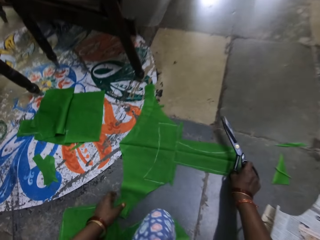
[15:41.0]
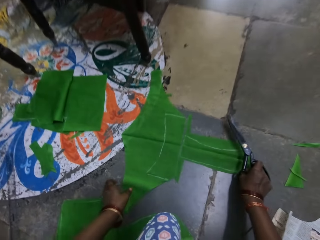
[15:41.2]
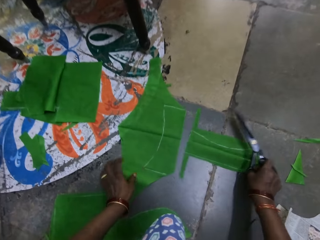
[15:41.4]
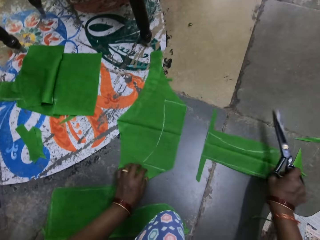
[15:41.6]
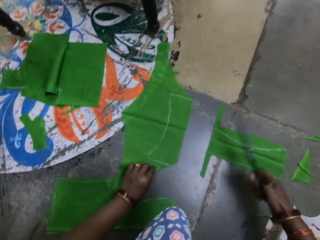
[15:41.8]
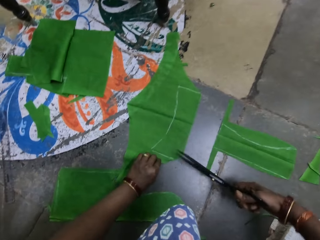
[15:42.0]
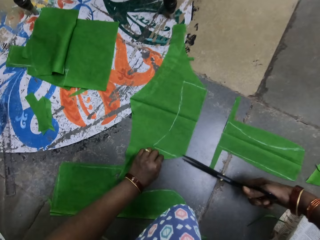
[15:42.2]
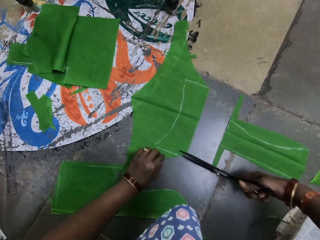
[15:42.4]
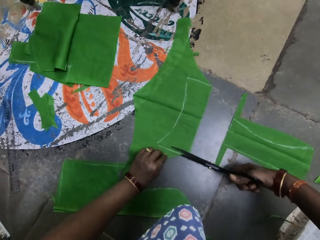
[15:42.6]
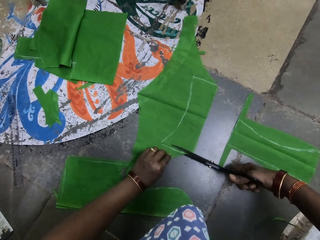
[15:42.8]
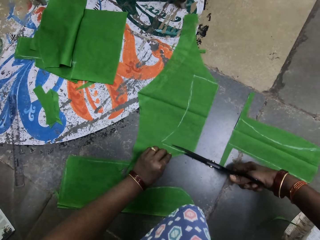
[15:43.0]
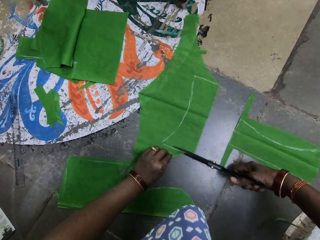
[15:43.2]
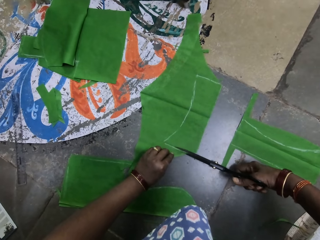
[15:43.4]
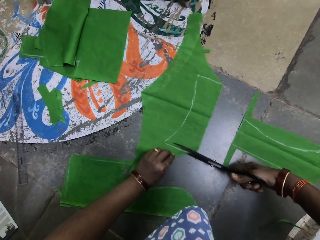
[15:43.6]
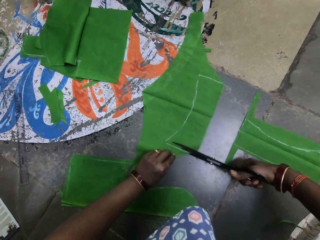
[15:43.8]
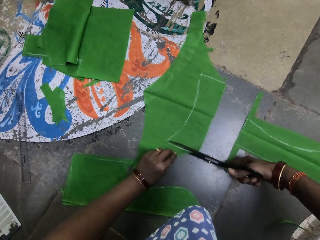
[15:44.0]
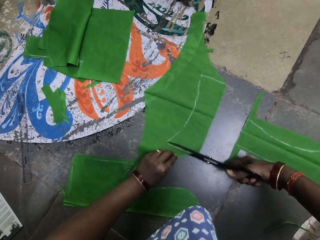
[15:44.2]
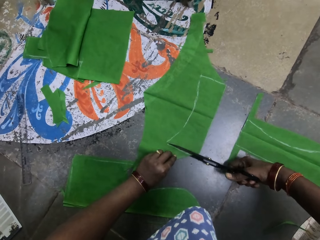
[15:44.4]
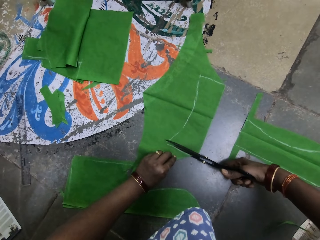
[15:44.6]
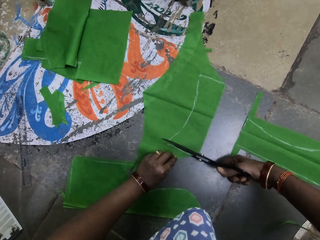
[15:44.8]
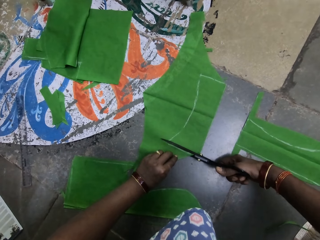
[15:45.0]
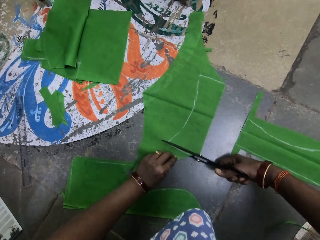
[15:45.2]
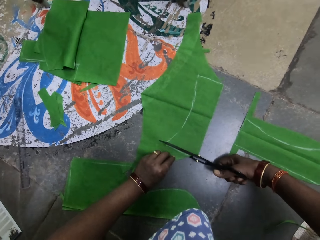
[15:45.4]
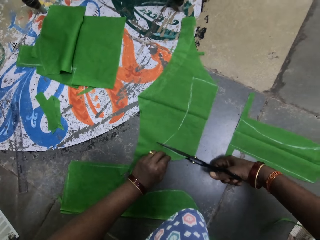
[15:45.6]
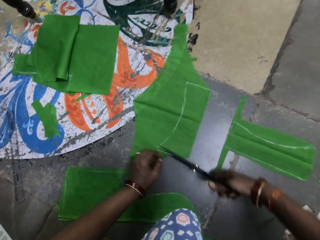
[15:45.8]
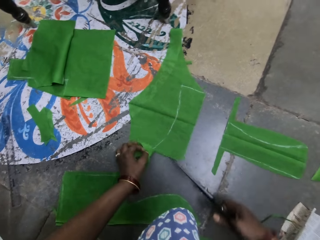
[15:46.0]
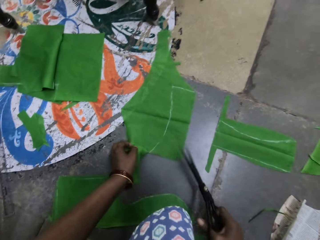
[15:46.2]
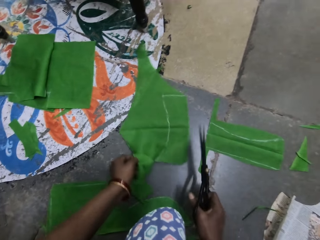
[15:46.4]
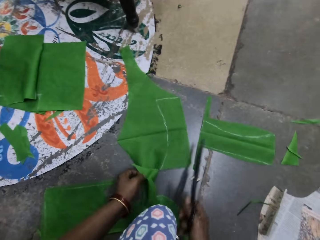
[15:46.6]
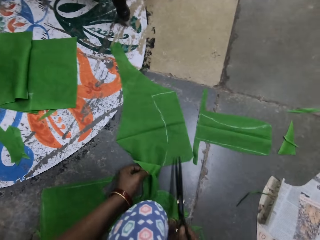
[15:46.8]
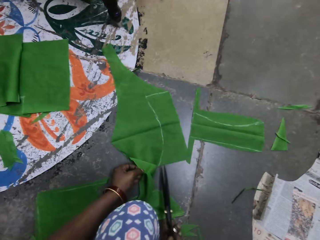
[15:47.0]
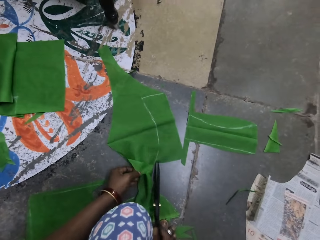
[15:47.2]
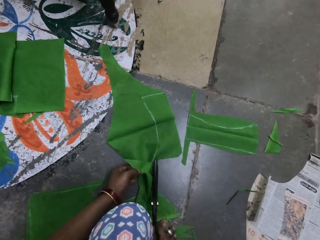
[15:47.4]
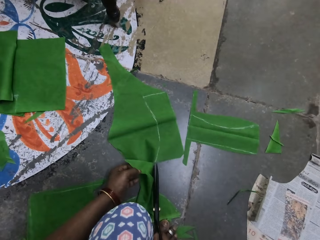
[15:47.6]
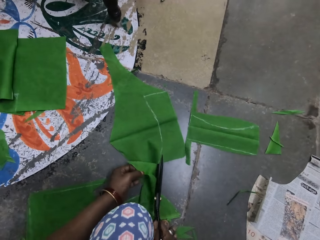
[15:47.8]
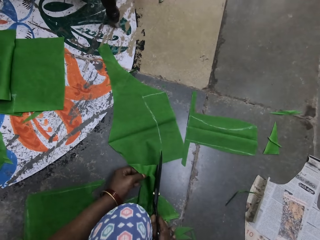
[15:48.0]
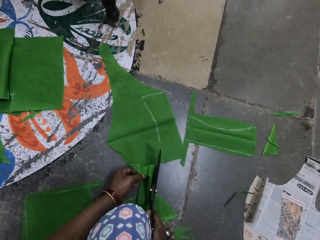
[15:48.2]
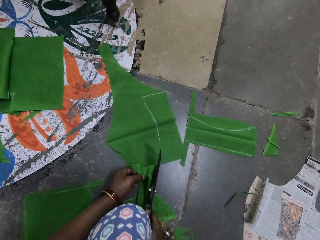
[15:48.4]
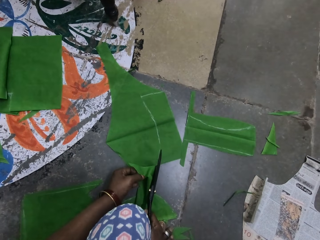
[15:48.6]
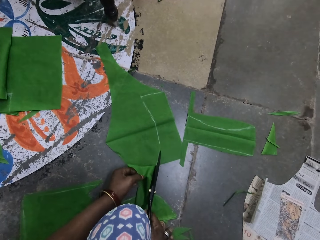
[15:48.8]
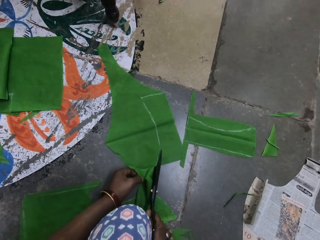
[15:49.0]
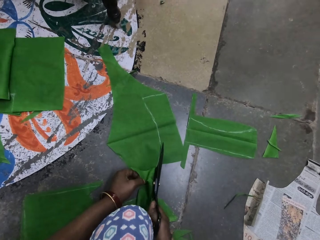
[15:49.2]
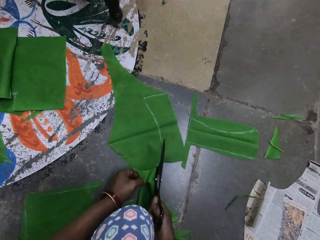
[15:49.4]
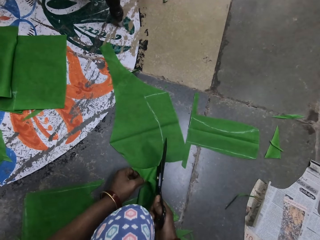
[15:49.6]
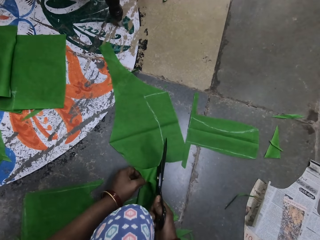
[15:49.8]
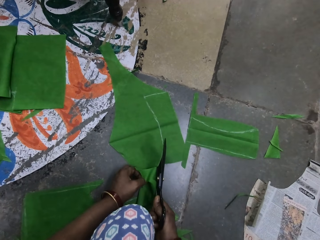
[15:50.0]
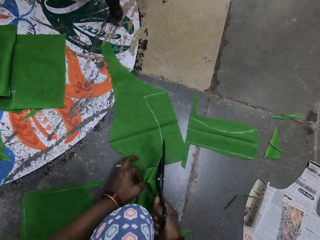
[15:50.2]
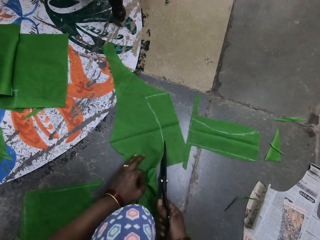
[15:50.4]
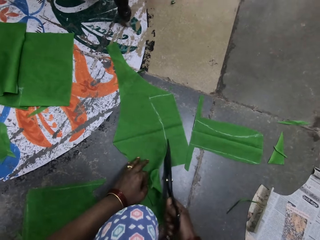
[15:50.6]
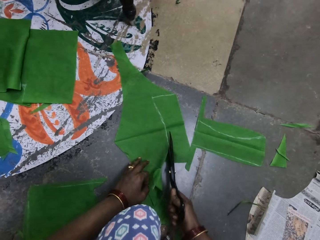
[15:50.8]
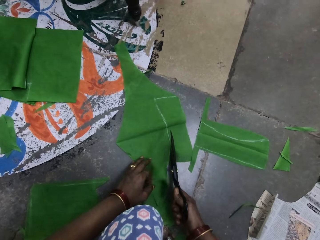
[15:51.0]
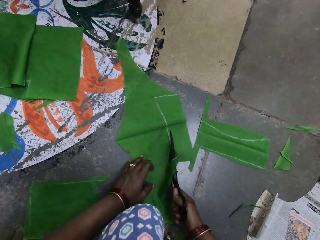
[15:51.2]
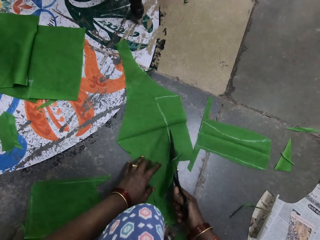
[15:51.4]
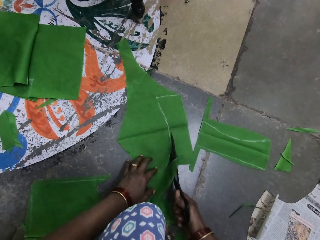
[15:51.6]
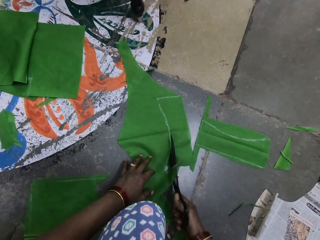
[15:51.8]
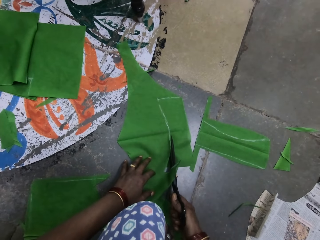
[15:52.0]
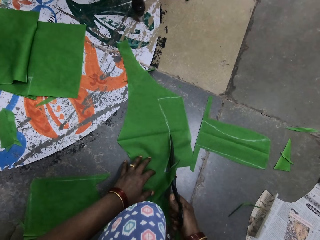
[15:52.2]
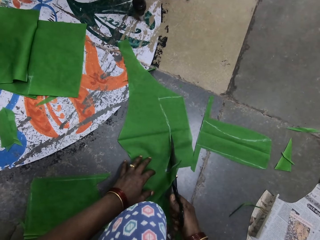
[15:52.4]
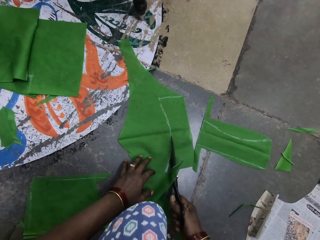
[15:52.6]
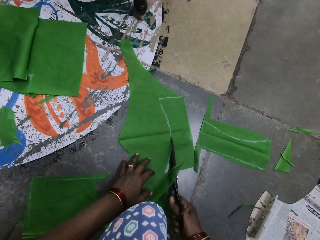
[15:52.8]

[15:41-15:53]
The camera wearer pulls the cut piece of silk fiber on the floor with his right hand. He adjusts a cloth piece. He cuts the silk fiber with the scissors with his right hand. He adjusts the cloth piece. He turns the silk fiber with his left hand. He cuts the cloth piece with the scissors.

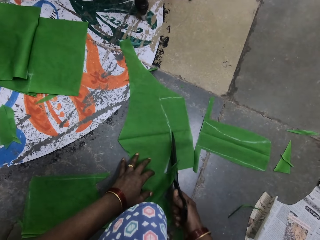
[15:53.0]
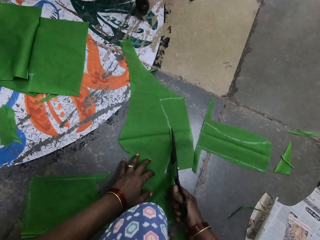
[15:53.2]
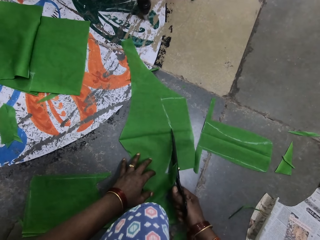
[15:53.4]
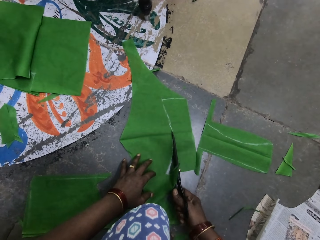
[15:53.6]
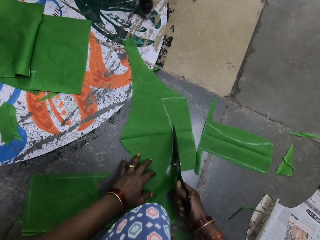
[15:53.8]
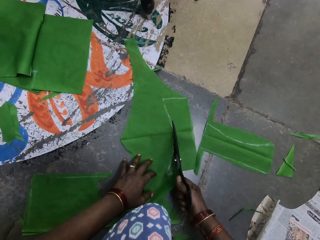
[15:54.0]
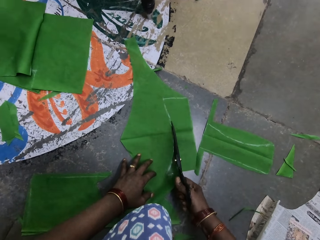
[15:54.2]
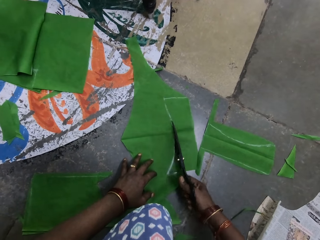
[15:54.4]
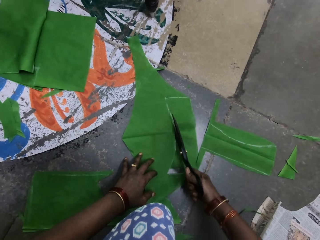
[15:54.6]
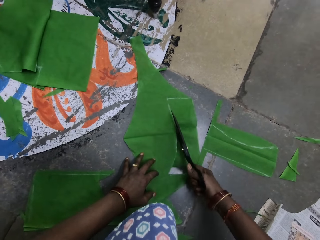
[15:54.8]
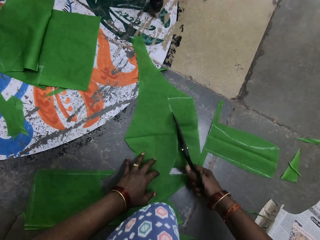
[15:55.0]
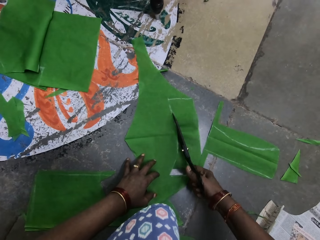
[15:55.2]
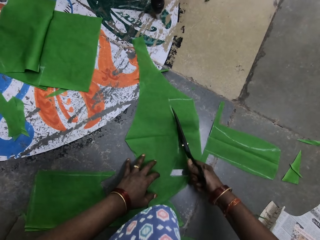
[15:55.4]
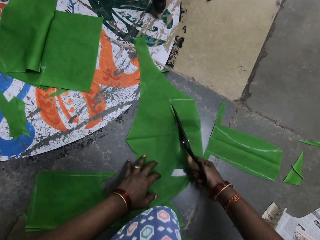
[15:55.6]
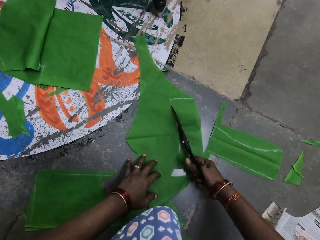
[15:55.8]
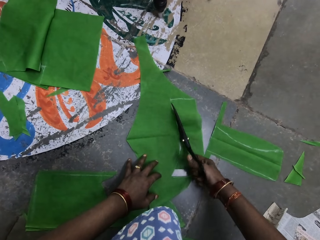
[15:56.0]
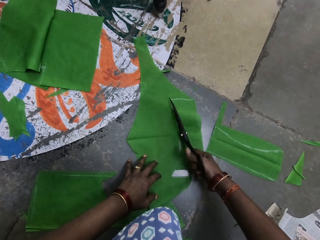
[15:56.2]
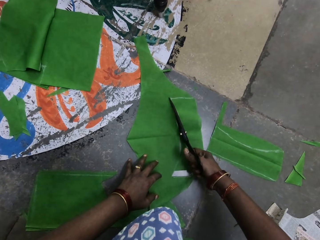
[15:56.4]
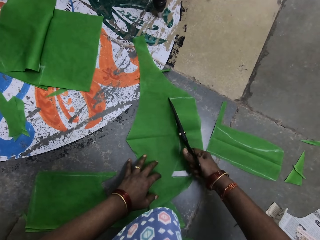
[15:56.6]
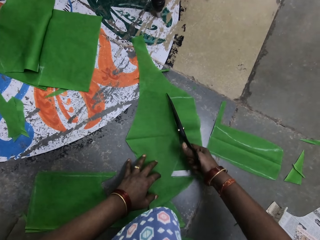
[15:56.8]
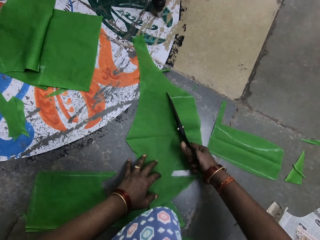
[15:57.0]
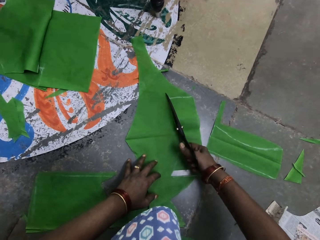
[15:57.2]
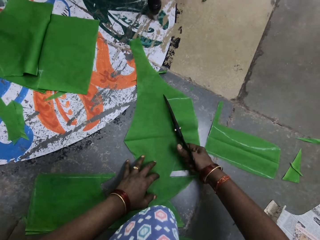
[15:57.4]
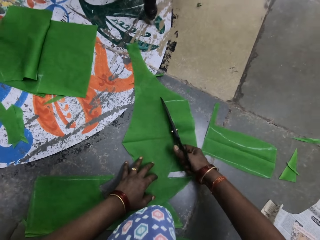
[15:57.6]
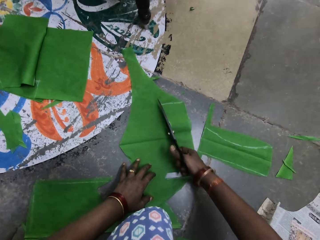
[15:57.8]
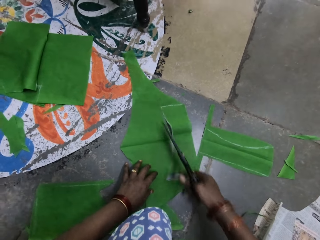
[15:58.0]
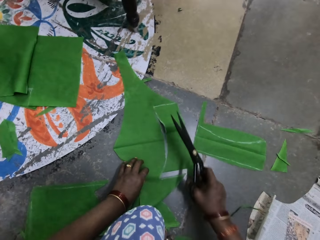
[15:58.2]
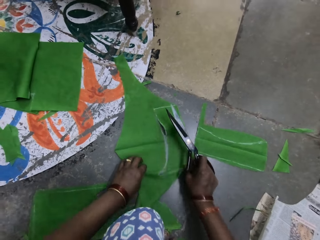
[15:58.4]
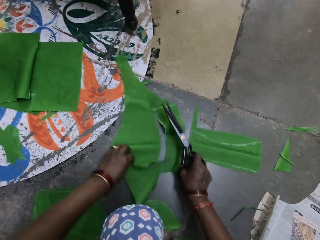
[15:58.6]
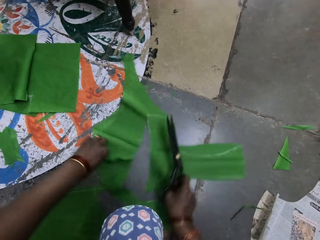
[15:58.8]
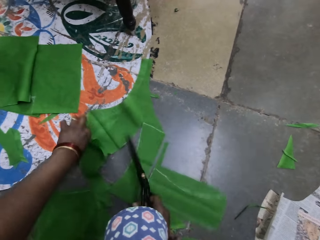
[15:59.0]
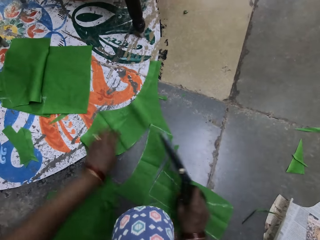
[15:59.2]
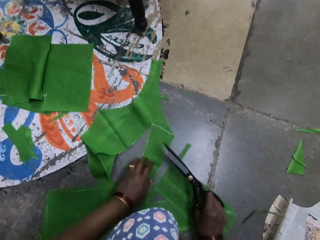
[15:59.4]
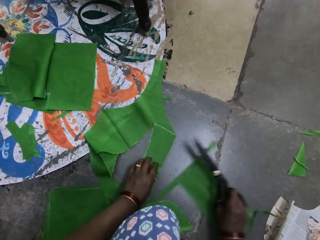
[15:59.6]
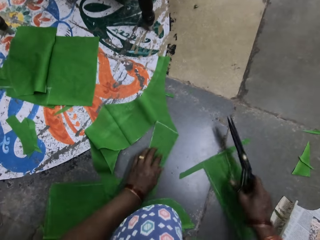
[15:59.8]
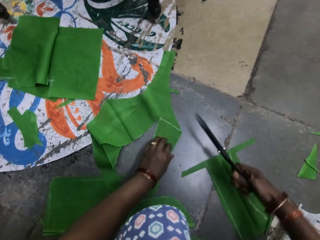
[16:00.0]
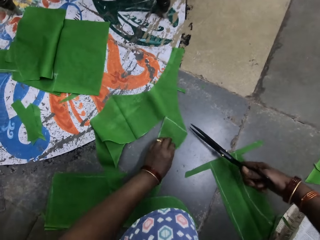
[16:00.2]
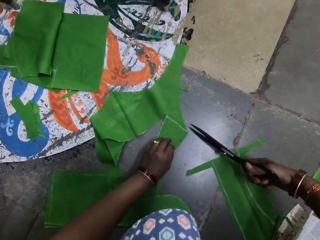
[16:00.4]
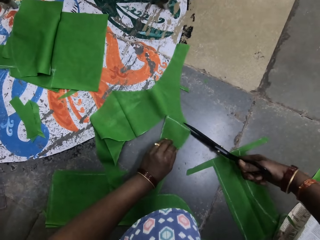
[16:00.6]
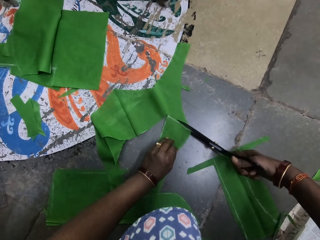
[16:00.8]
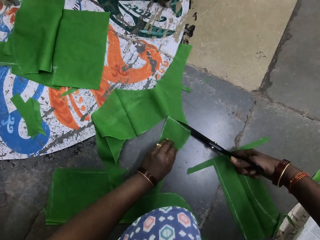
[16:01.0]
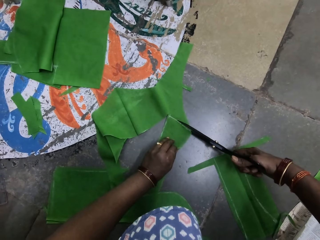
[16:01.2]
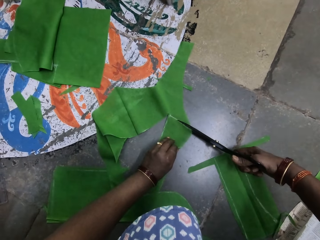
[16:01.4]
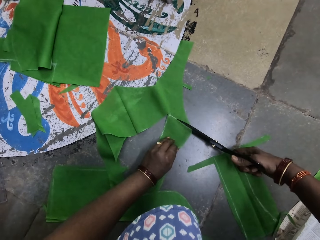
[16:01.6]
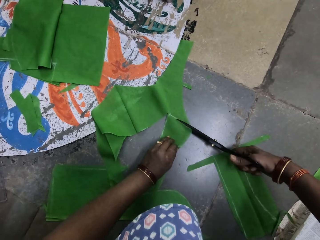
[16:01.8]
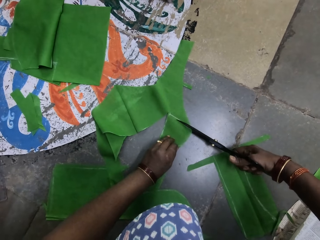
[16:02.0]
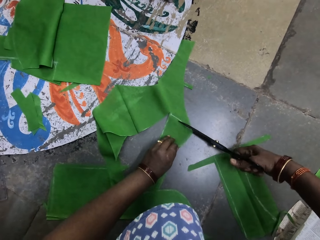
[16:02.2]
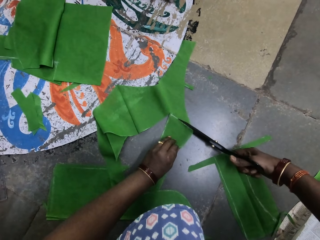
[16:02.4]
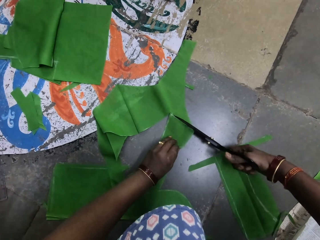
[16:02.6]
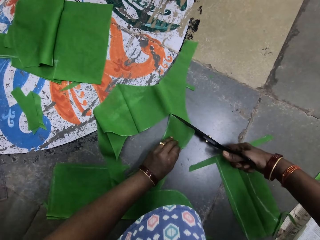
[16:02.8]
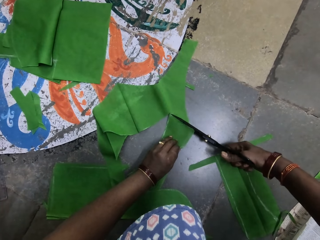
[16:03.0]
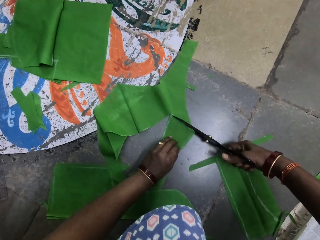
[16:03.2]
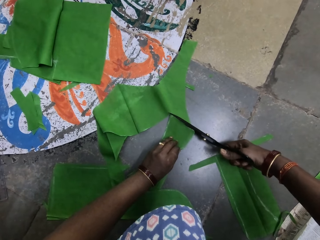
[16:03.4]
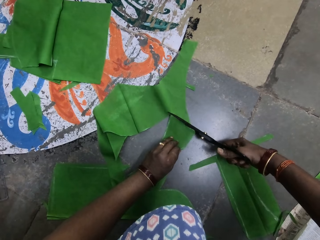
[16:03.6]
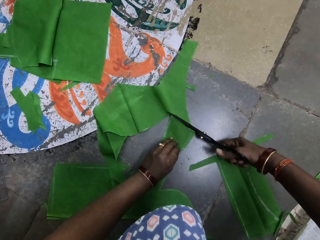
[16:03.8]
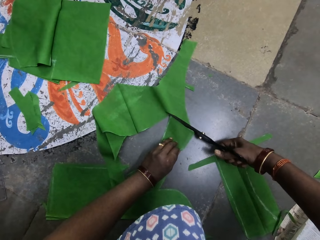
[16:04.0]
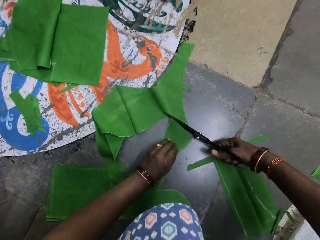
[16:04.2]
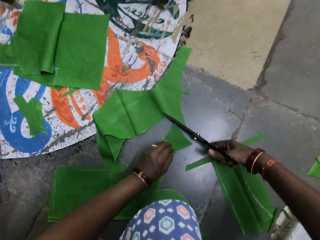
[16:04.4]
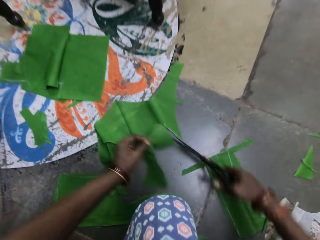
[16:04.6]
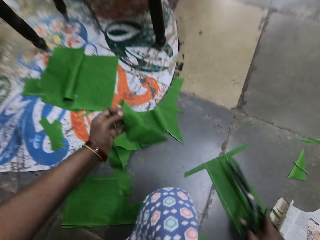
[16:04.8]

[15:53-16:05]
The camera wearer adjusts the cloth pieces on the floor. He turns the silk fiber with both hands and pulls the cut piece of silk fiber with his right hand. He cuts the cloth piece with the scissors.
